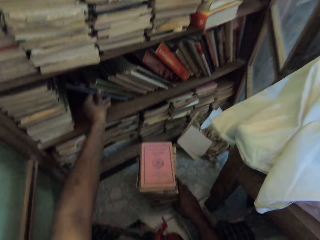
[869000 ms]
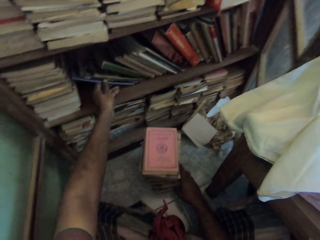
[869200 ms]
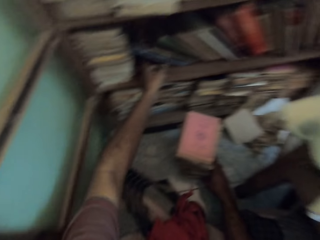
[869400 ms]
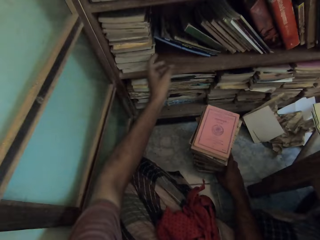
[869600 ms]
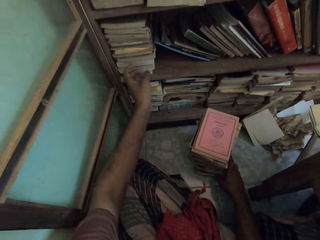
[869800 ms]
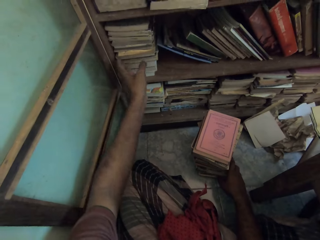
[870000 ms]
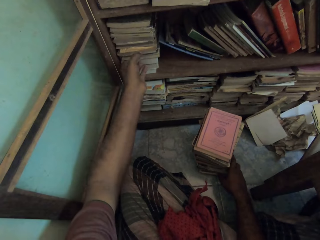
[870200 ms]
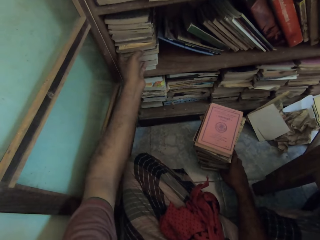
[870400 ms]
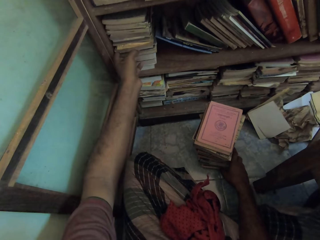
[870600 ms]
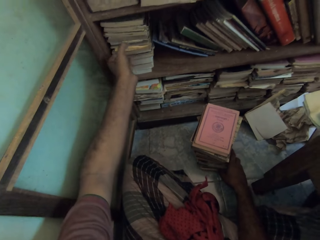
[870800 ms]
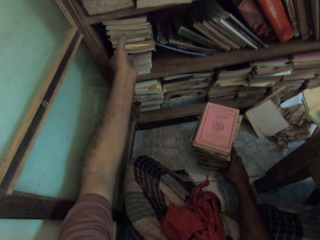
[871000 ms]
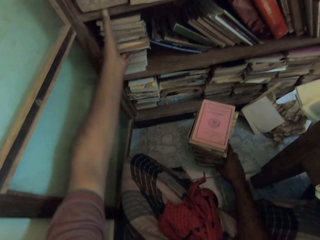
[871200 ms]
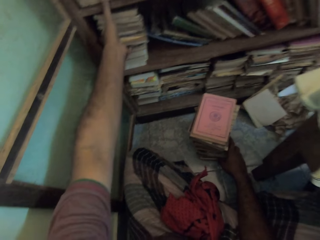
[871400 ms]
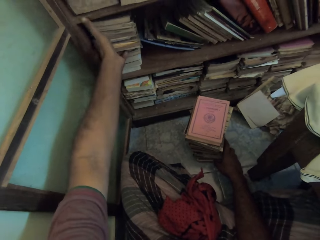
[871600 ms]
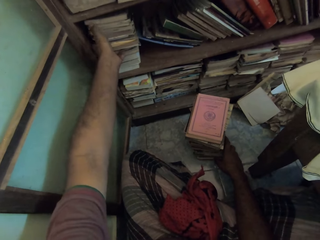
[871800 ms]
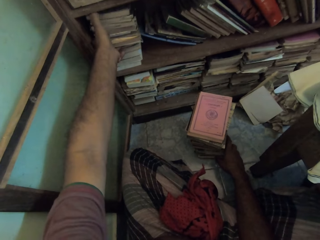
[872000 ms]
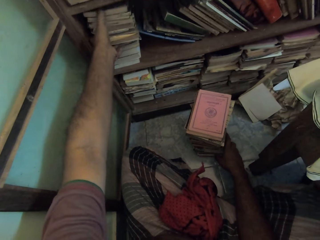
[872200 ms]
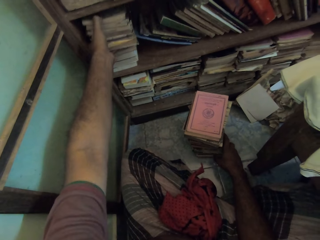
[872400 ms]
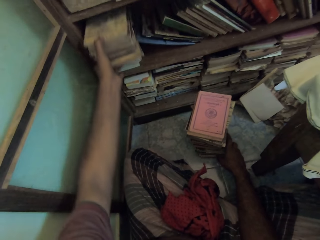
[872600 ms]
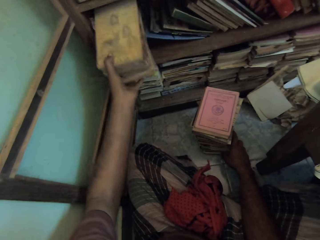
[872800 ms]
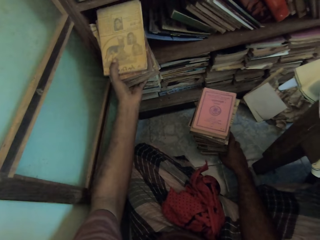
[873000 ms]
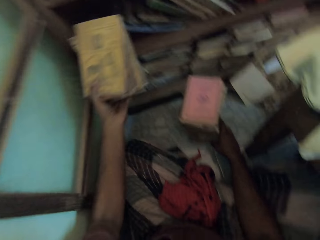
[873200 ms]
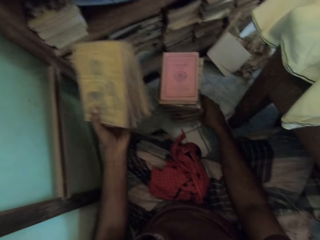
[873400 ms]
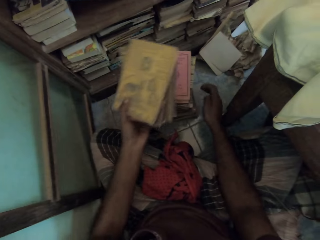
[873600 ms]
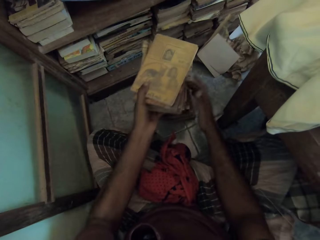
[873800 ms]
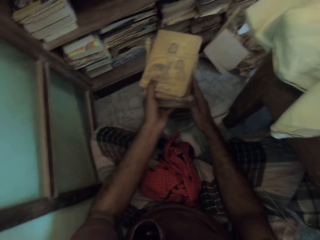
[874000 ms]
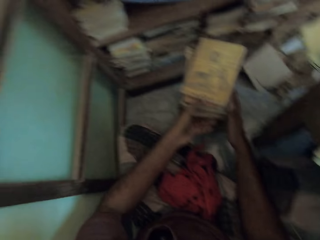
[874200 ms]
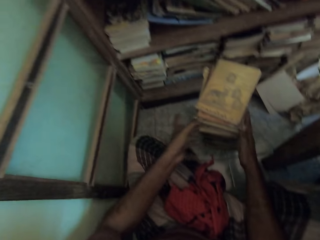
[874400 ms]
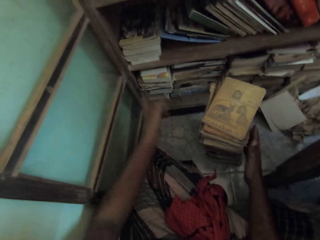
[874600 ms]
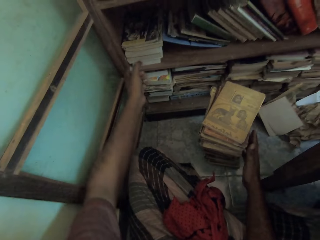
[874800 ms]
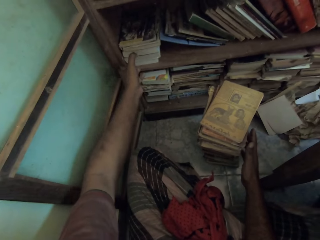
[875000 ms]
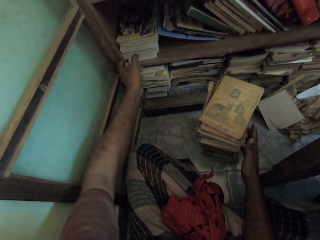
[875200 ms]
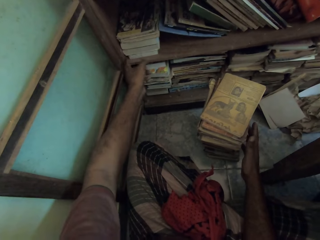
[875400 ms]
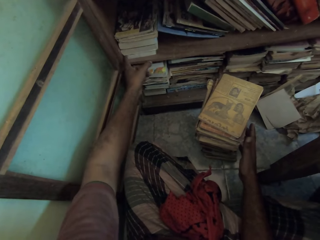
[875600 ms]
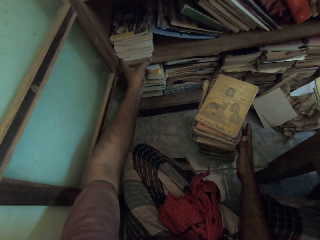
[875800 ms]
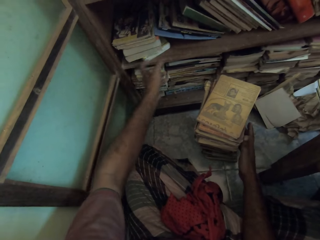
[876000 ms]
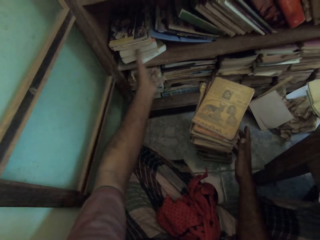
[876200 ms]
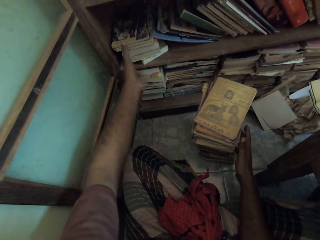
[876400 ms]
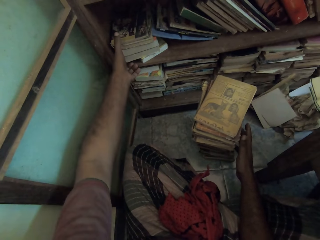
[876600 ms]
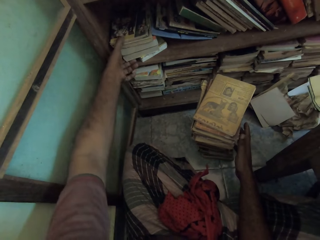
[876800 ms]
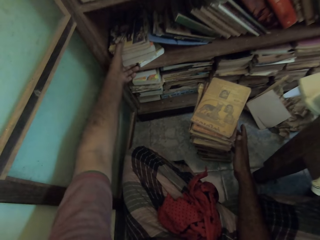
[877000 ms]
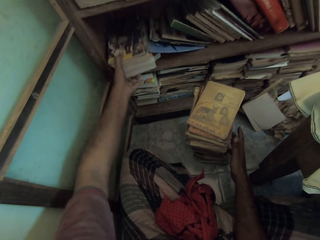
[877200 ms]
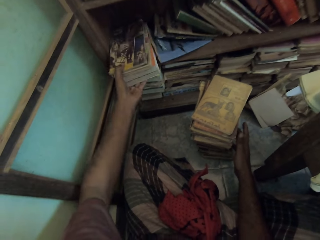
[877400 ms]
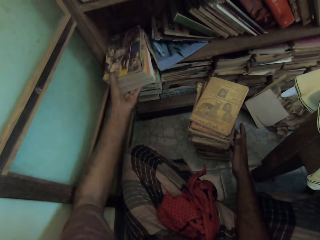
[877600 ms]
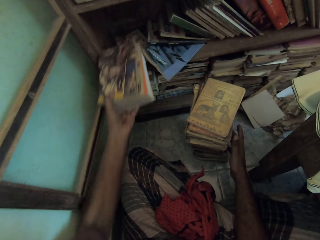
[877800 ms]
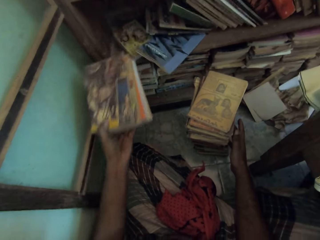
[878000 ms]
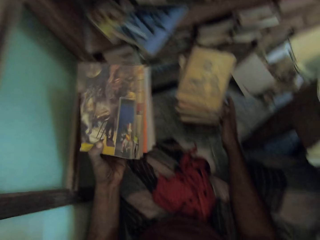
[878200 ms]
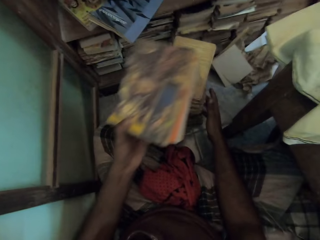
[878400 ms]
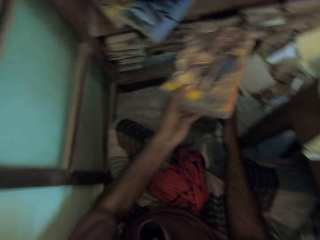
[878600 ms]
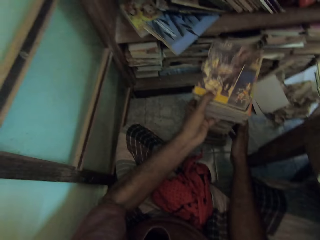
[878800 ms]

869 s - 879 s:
The camera wearer removes the books from the shelf. They put the book on top of the pile of books. They move the book aside. They remove the books from the shelf.

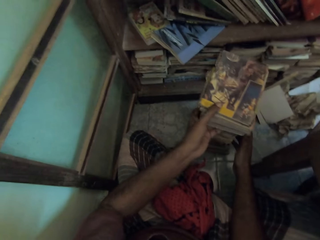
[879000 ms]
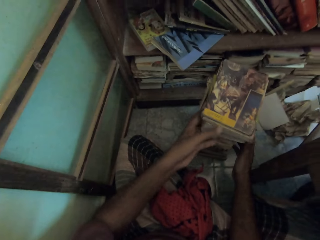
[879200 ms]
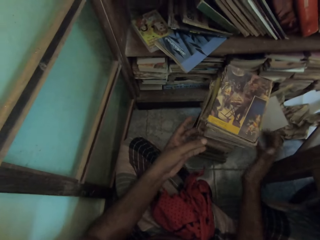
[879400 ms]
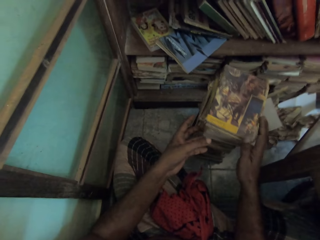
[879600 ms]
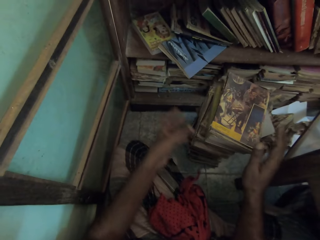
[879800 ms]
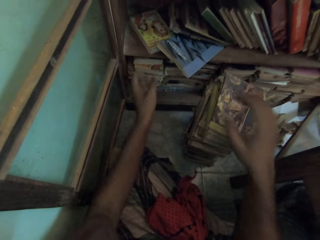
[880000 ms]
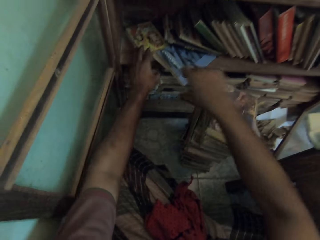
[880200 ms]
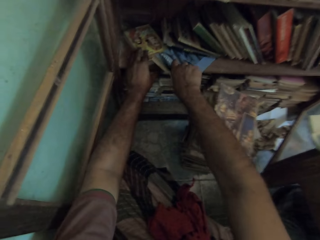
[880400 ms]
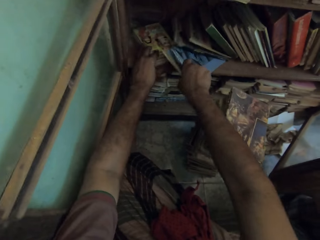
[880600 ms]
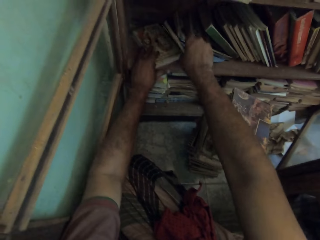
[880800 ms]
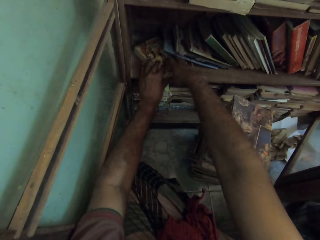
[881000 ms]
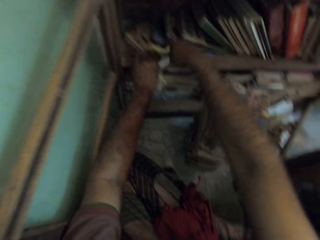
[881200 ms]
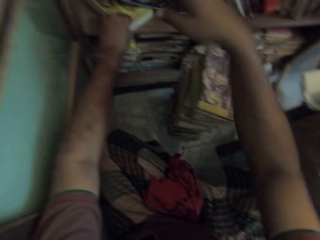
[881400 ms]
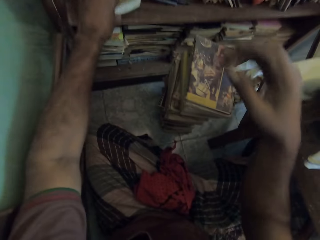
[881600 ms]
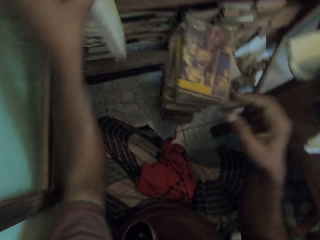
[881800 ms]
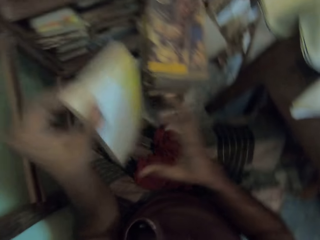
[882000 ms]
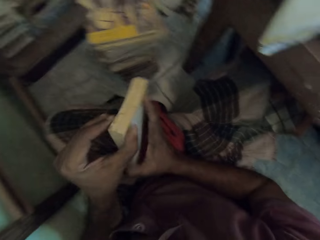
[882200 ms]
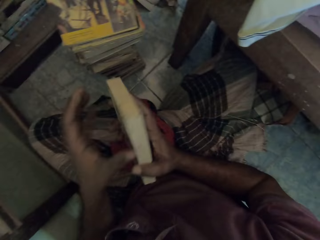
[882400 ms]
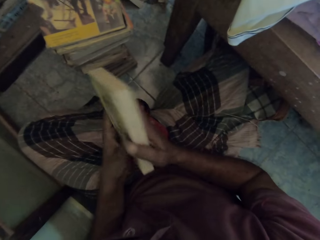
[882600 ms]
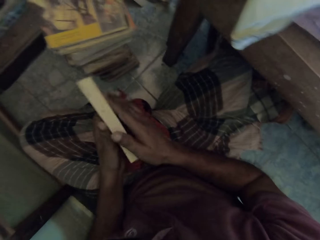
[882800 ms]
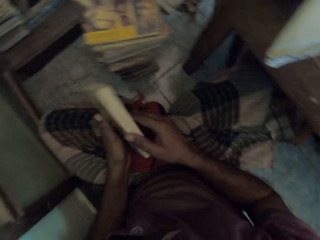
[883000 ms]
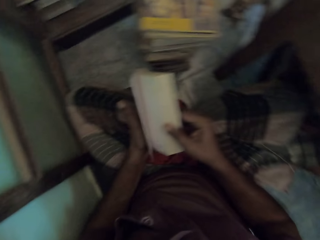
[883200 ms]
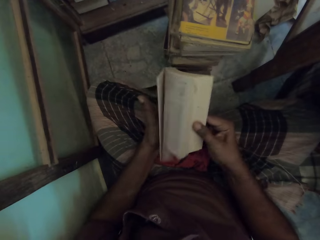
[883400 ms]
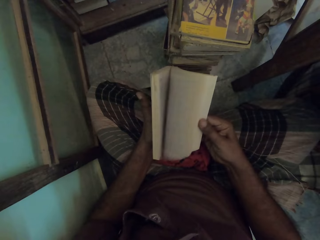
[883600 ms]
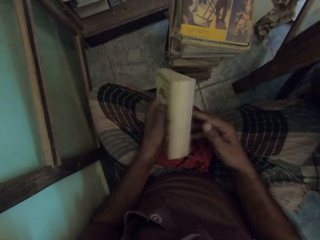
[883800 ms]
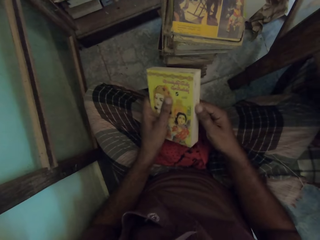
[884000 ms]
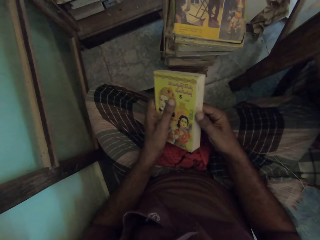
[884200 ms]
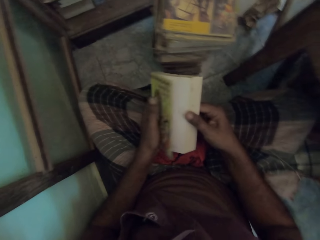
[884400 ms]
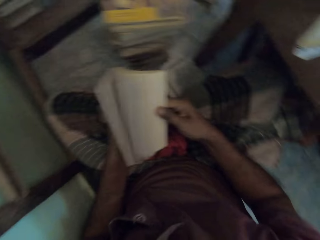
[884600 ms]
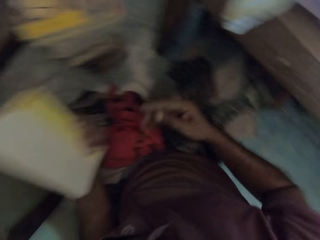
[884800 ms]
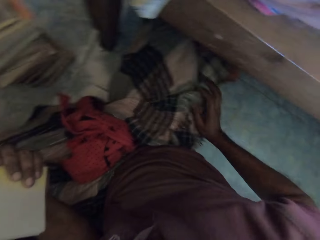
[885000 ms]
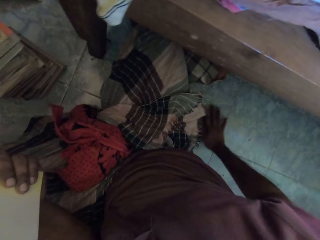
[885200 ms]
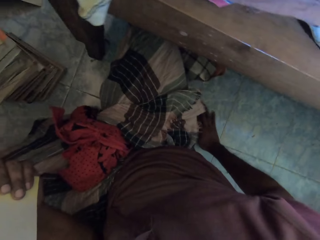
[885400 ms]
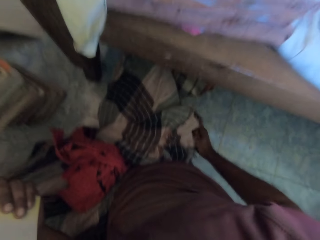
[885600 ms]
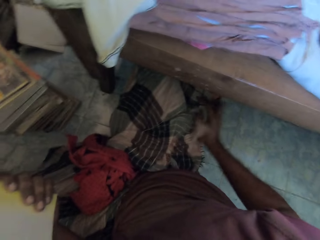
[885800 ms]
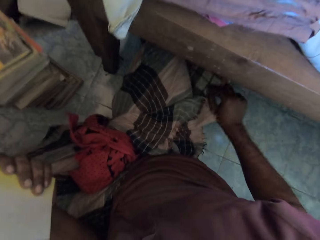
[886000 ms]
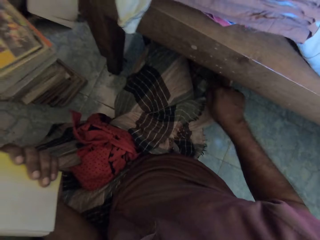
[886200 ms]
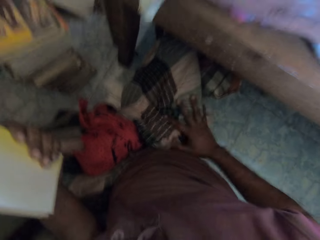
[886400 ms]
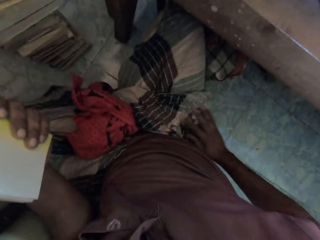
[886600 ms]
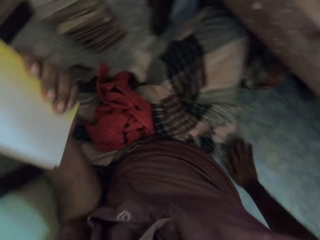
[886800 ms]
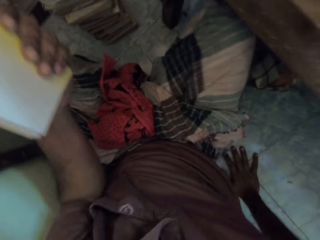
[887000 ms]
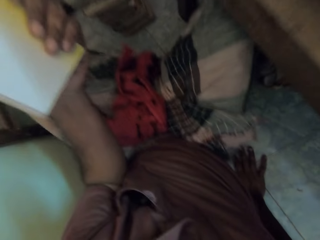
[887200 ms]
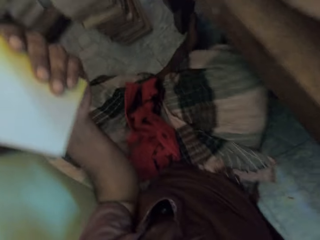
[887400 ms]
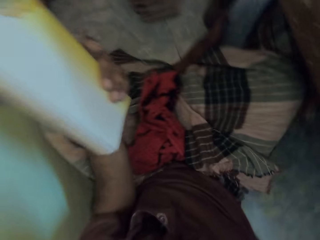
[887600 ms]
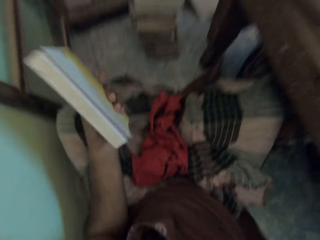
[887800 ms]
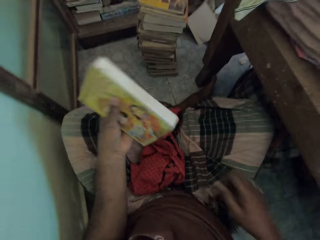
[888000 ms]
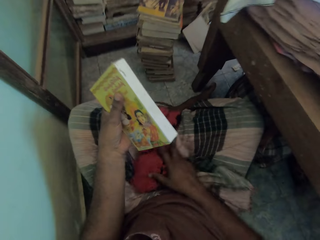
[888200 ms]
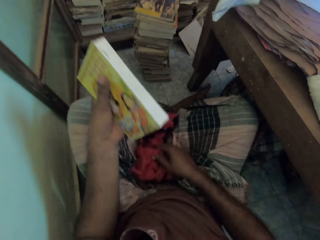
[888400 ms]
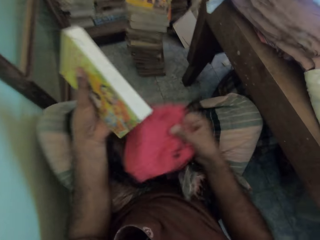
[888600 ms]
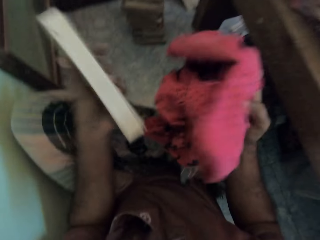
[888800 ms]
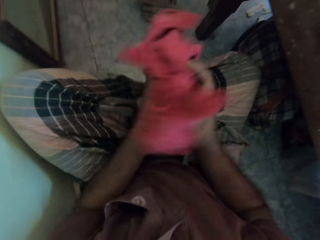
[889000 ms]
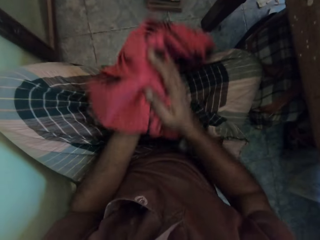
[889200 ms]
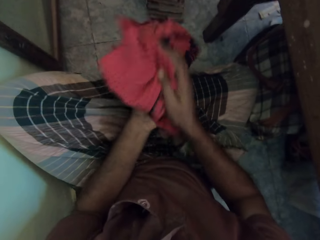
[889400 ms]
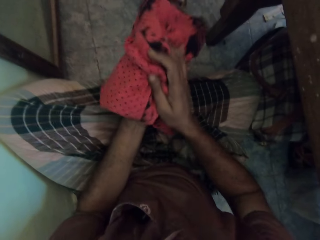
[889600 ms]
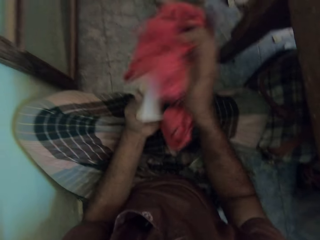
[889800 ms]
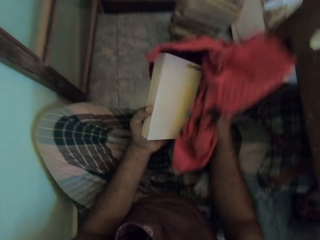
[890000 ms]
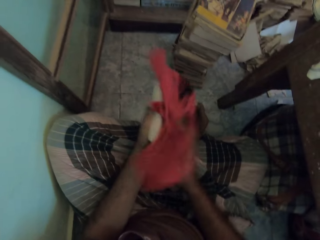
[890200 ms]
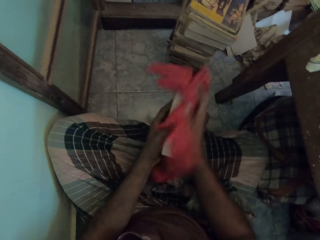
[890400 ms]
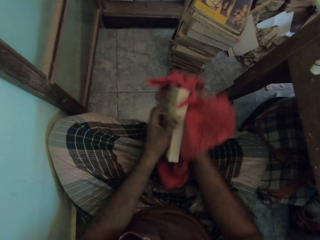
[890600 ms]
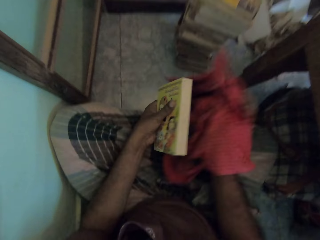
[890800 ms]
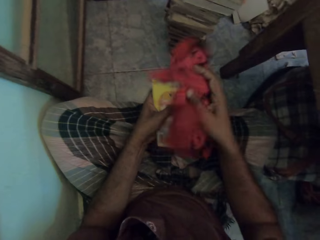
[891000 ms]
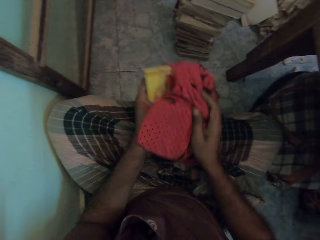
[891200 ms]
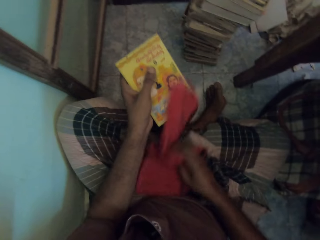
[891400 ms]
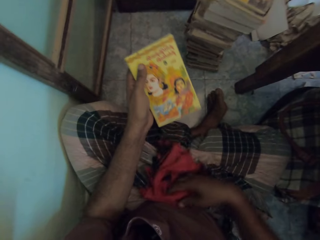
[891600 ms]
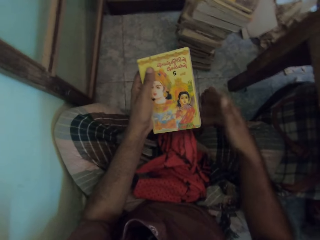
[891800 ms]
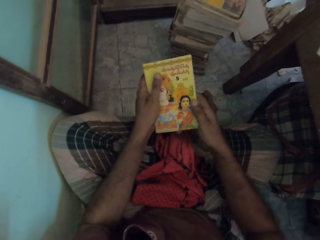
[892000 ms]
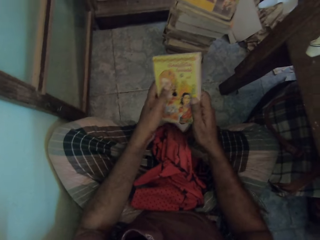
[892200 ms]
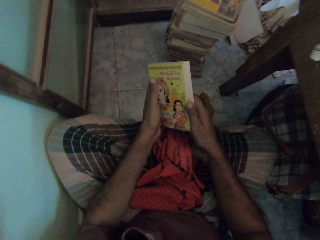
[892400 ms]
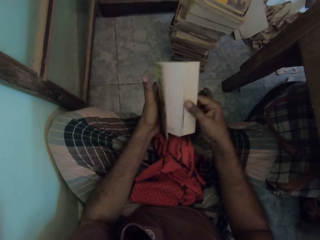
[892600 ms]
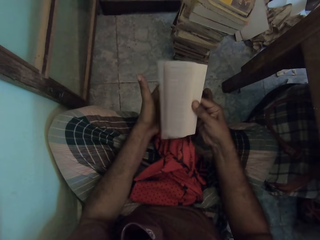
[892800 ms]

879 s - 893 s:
The camera wearer puts the book on top of the pile of books. They move the books on the shelf. They remove a book from the shelf. They flip the pages of the book and peruse the book. They move on the floor. They wipe a hand with a cloth. They take the cloth. They wipe the book with the cloth. They put the cloth on the lap. They flip the pages of the book.
